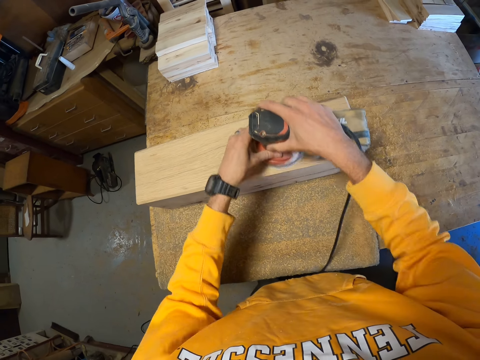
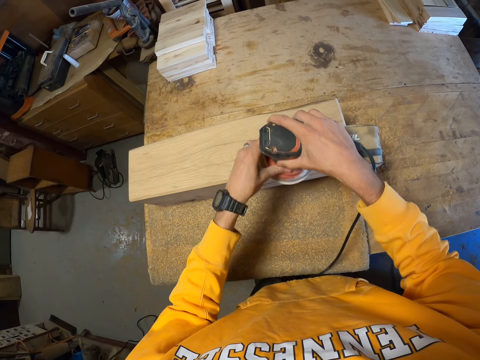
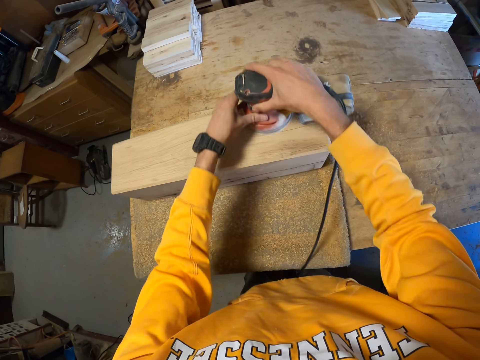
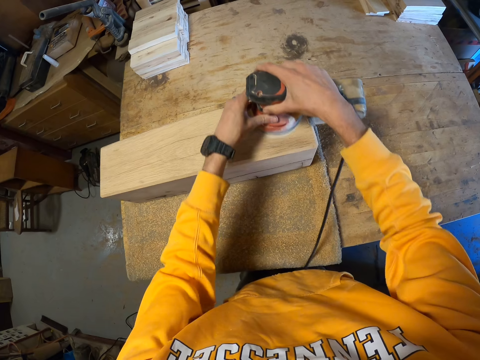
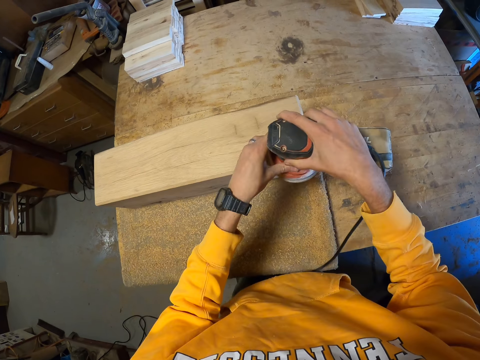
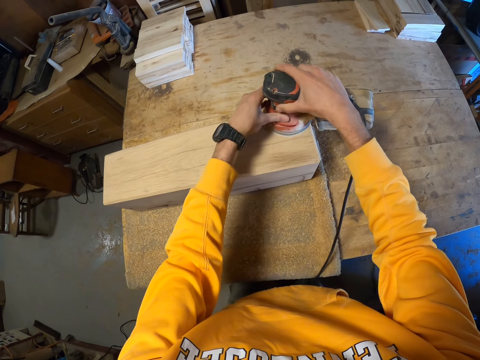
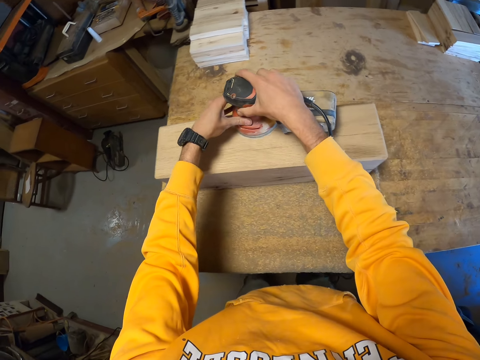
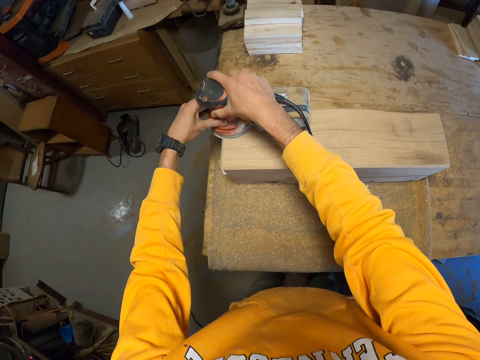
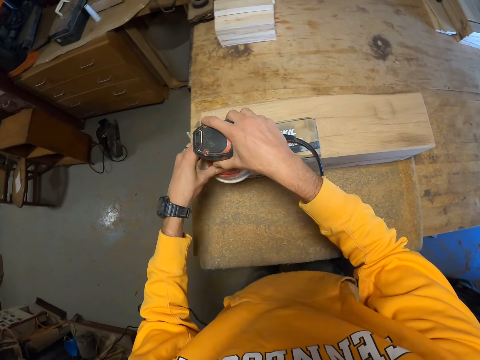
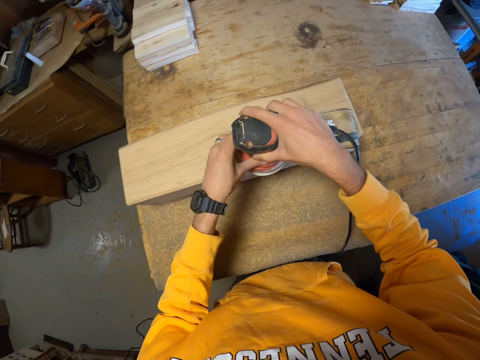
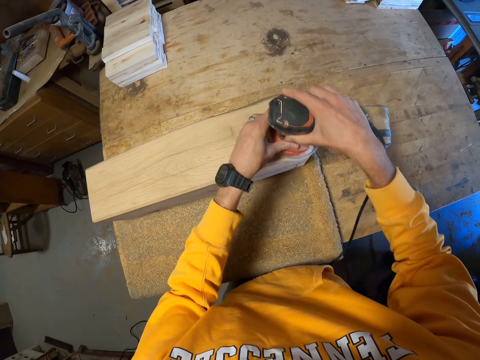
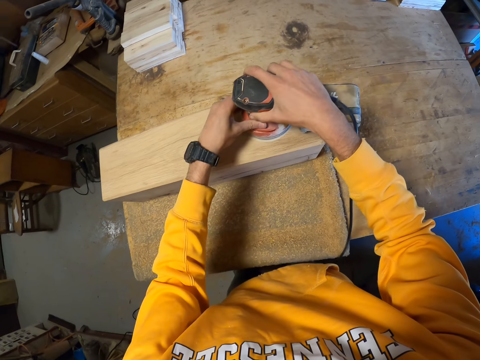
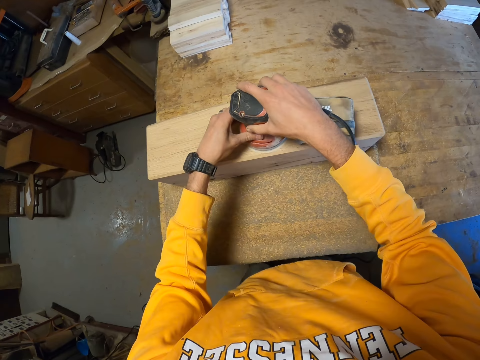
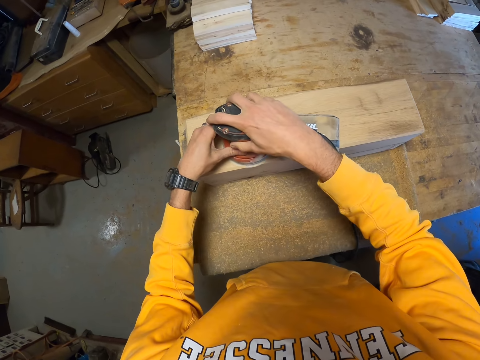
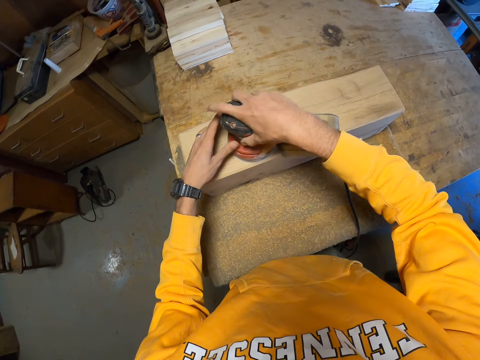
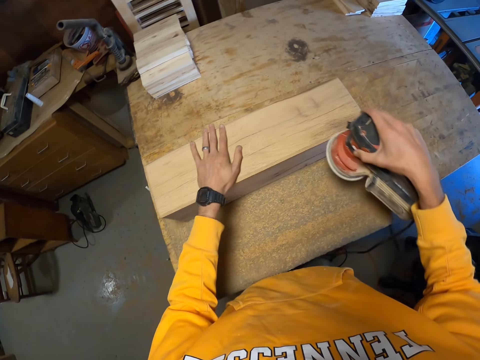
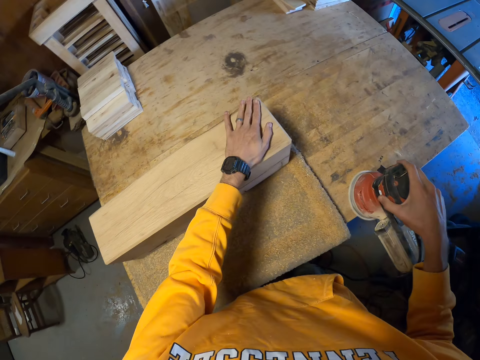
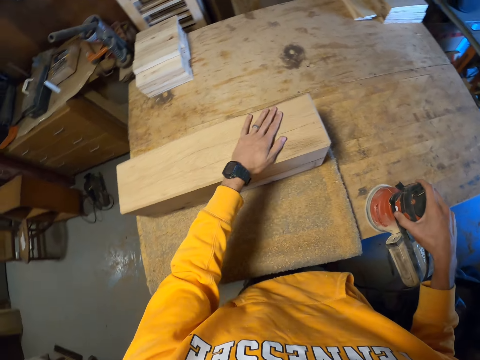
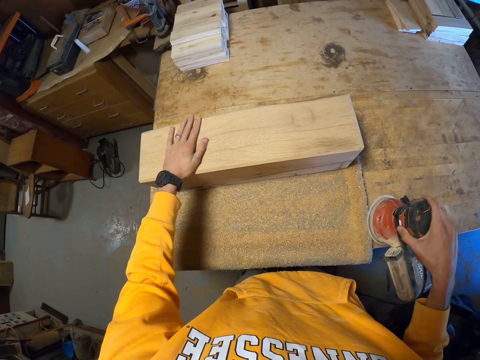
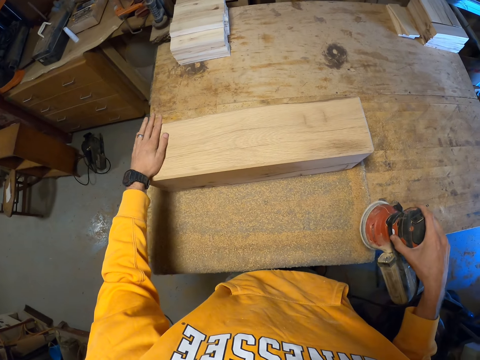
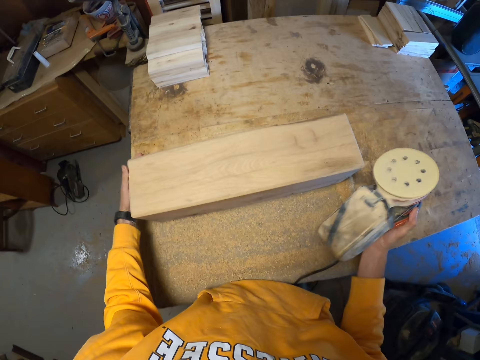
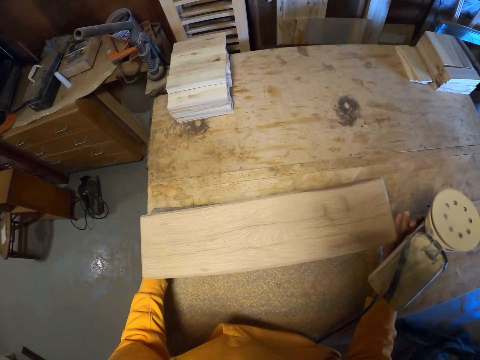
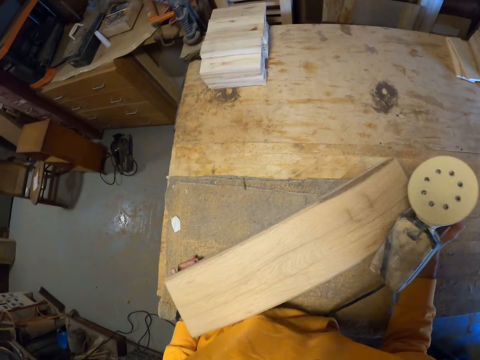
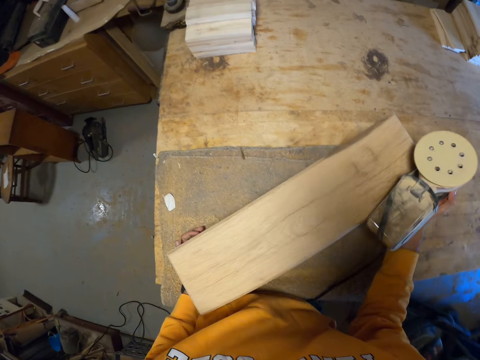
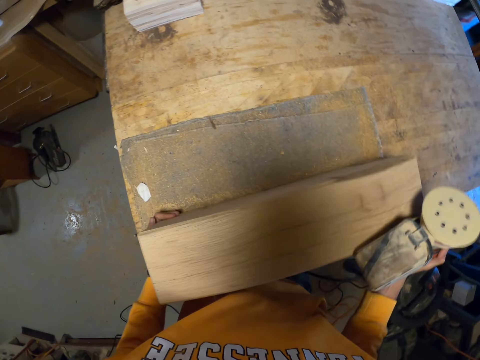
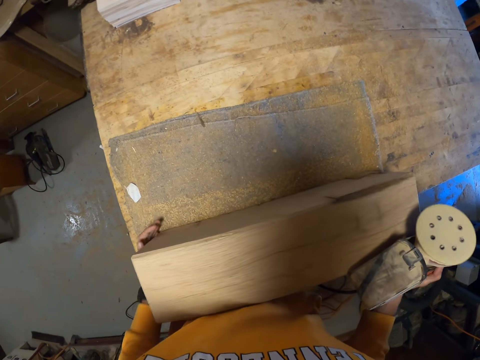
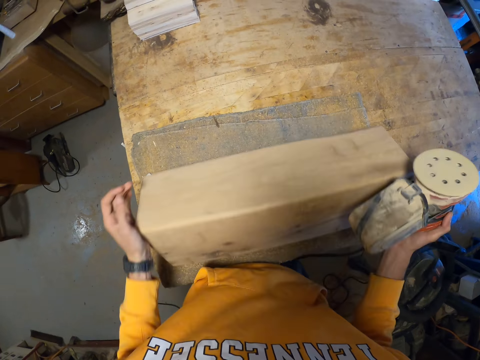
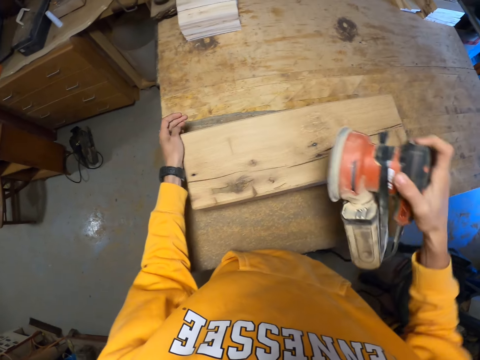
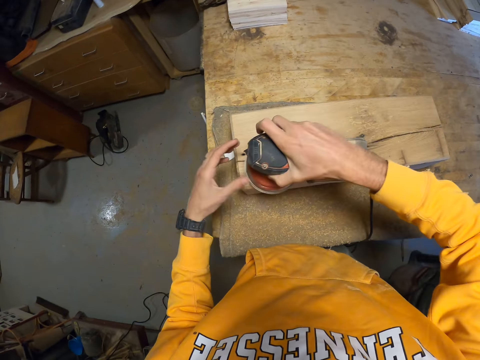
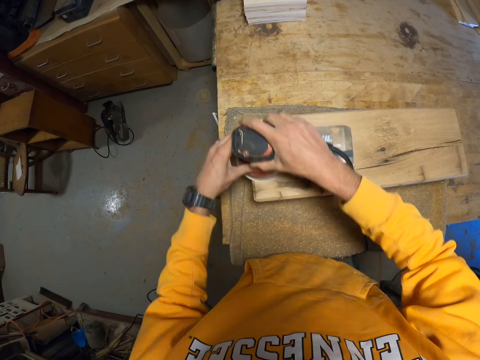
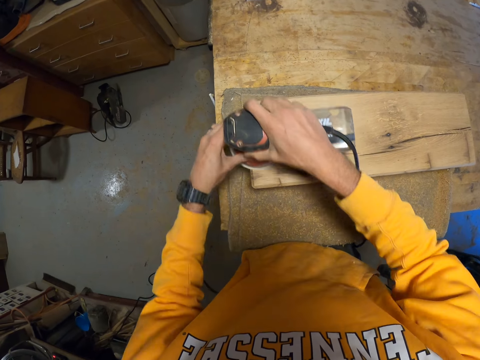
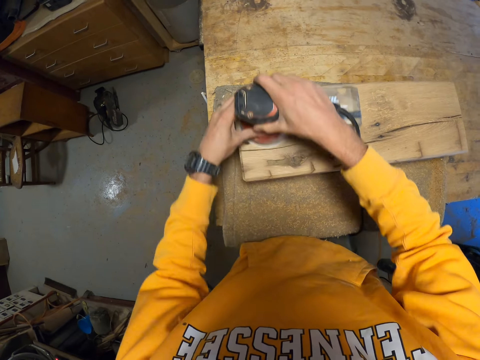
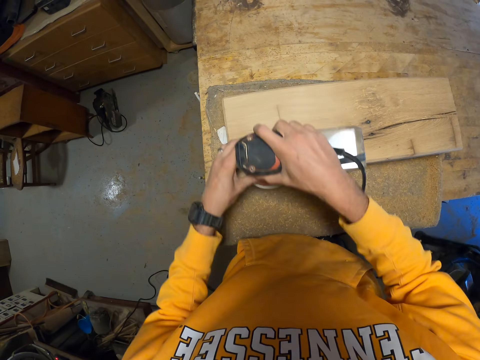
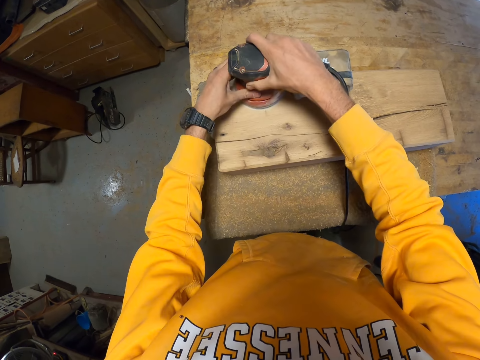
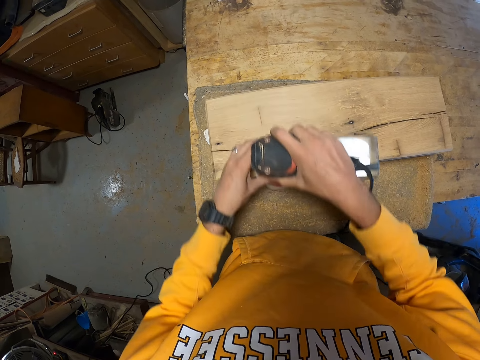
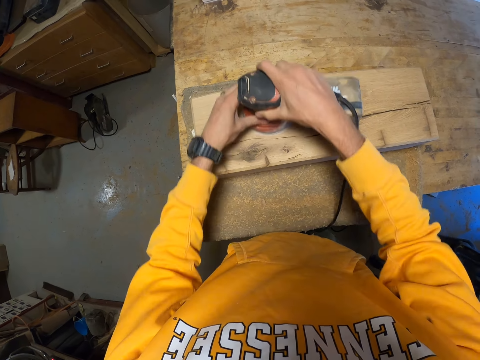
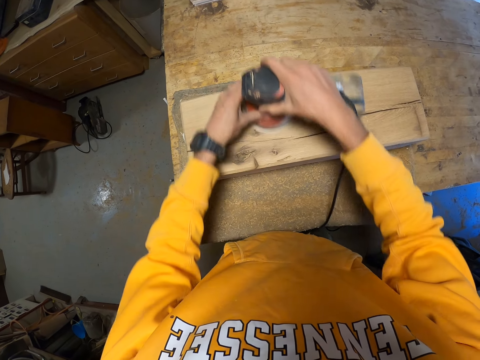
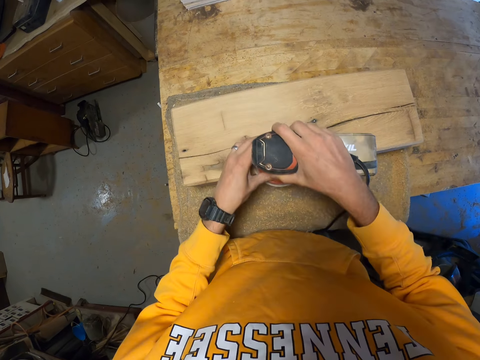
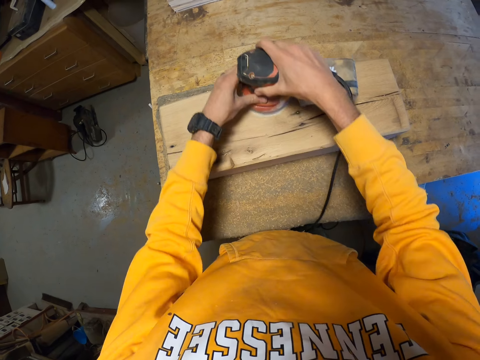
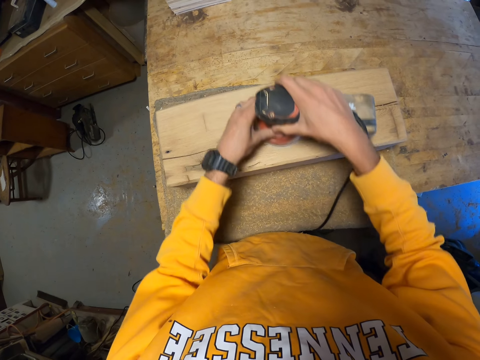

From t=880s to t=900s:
The camera wearer wipes the surface of the wooden furniture with his left hand. He repositions the wooden furniture on the table with both hands. He smoothens the wooden furniture with the angle grinder in both hands.

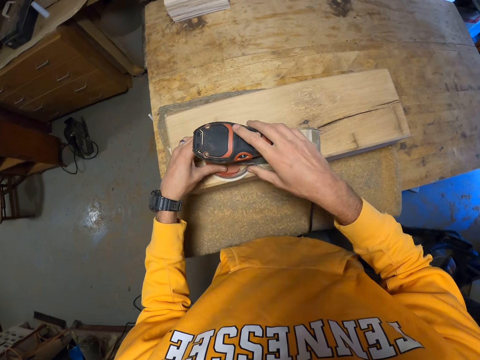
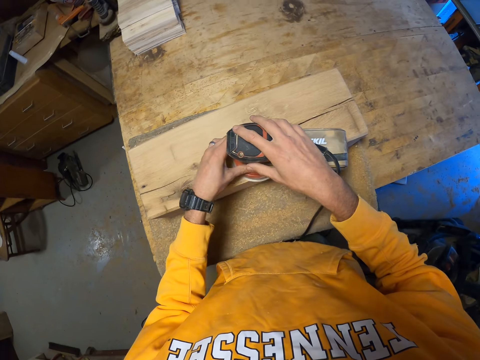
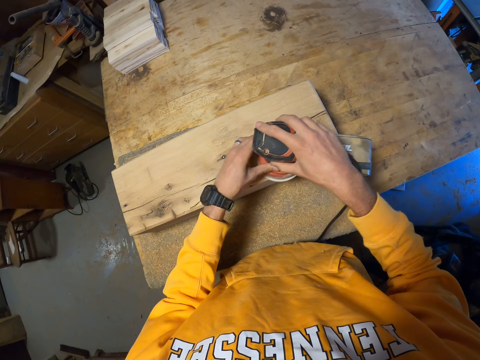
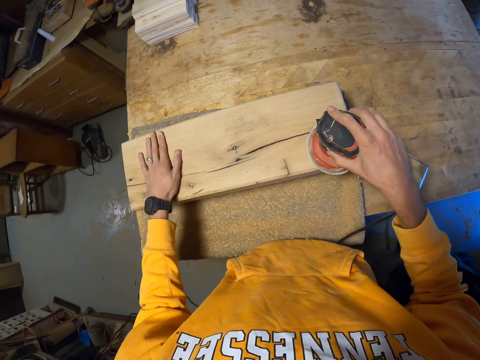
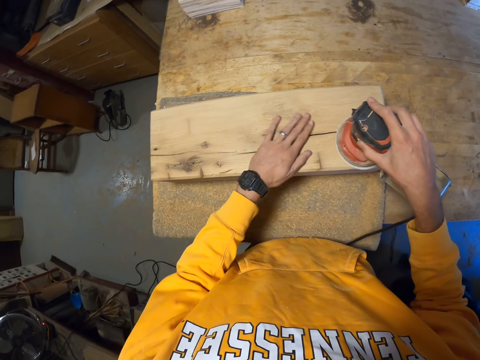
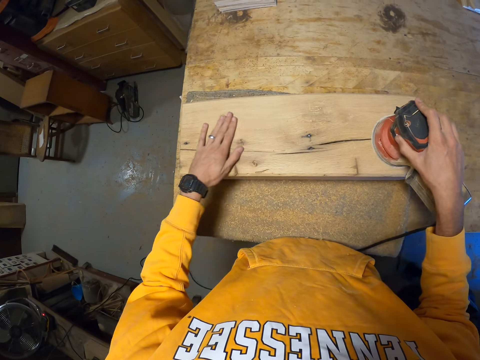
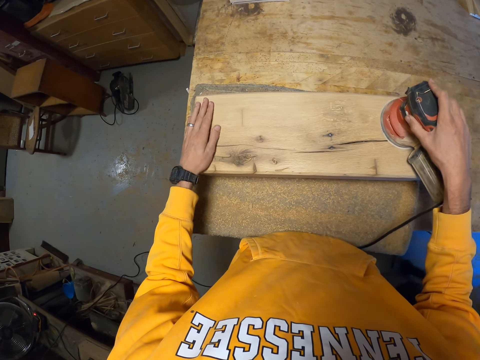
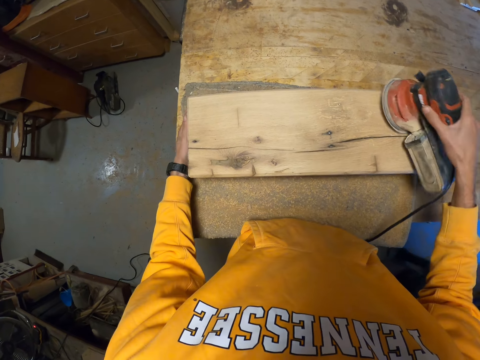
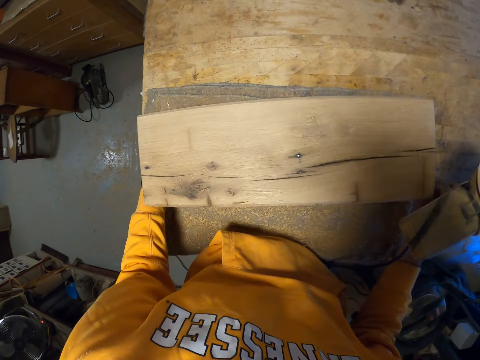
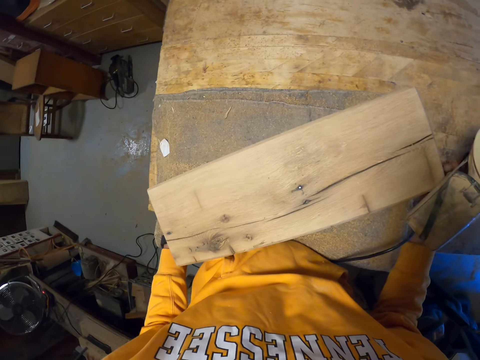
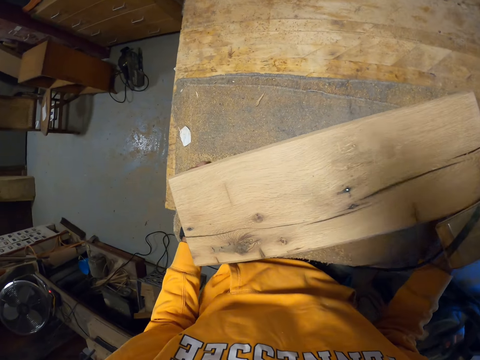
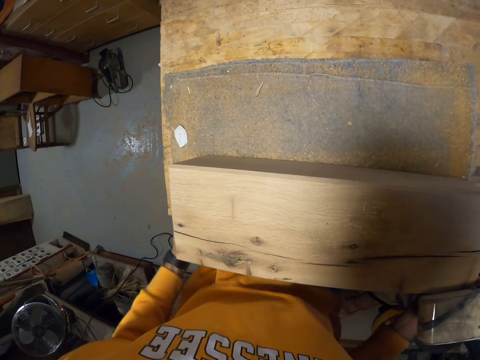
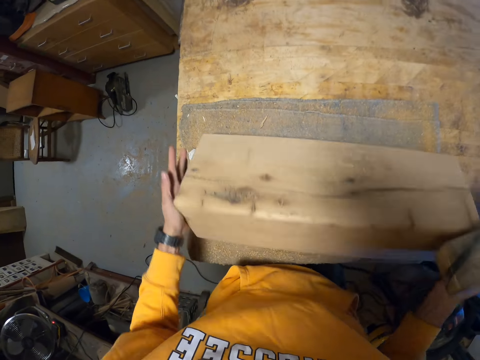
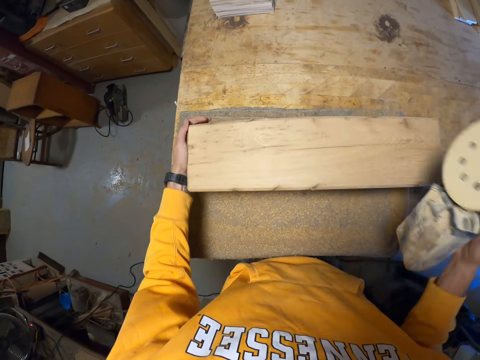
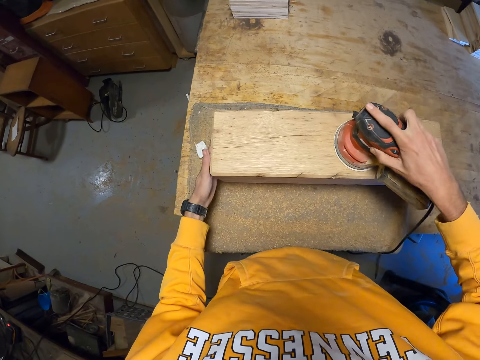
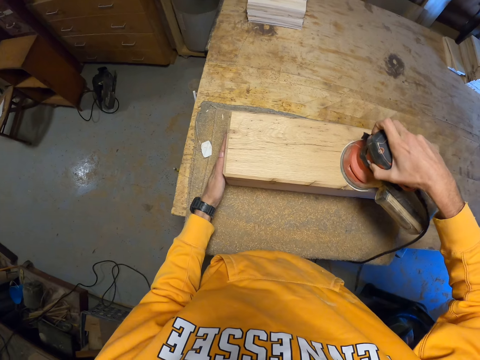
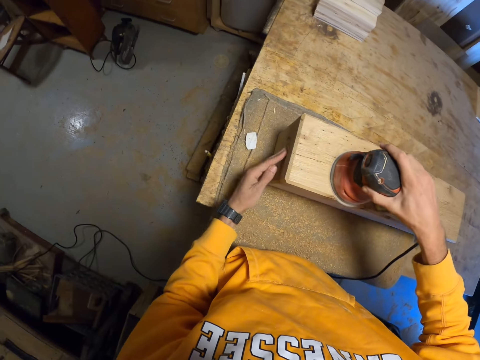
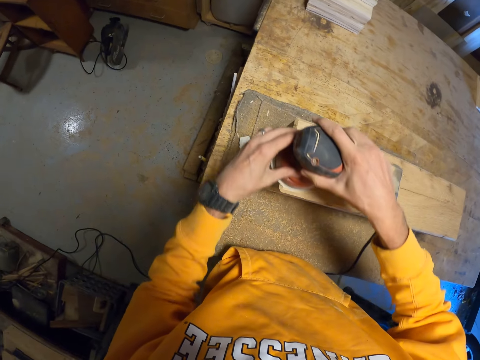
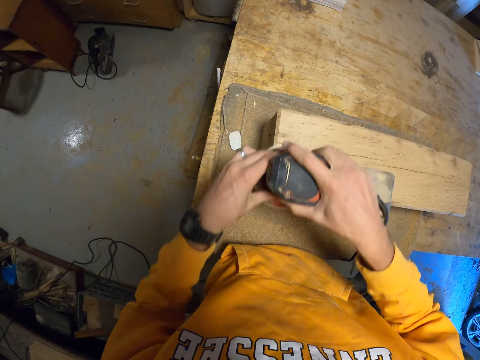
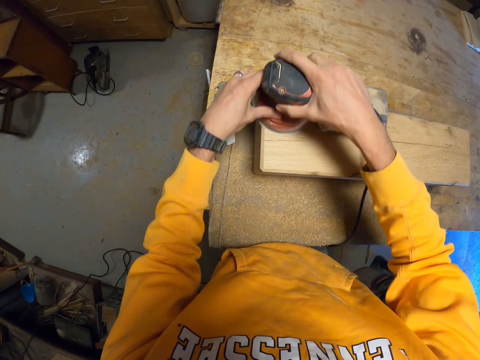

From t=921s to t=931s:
The camera wearer wipes the surface of the wooden furniture with his left hand. He repositions the wooden furniture on the table with both hands. He turns the wooden furniture. He moves the angle grinder along the surface of the wooden furniture with his right hand. He smoothens the wooden furniture with the angle grinder in both hands.
